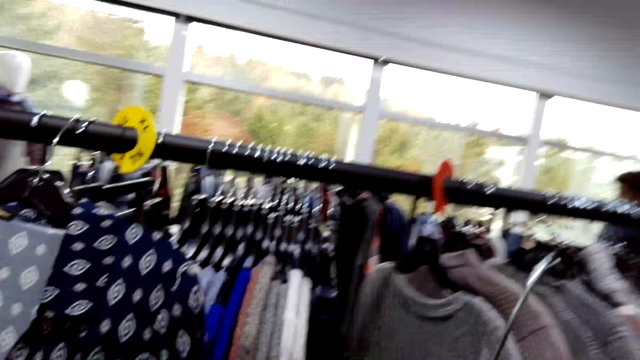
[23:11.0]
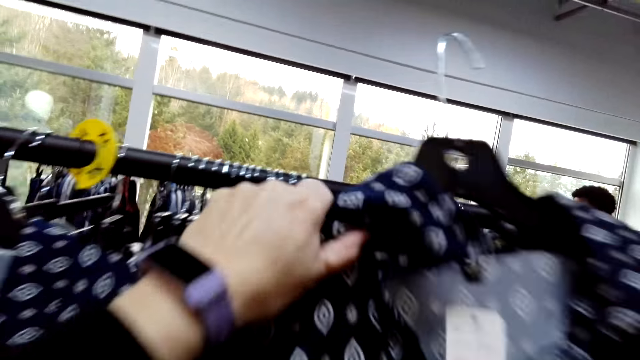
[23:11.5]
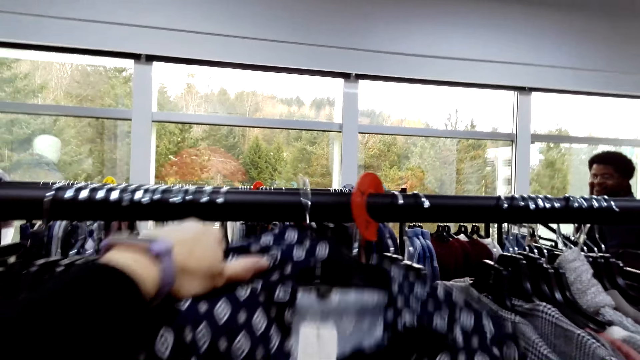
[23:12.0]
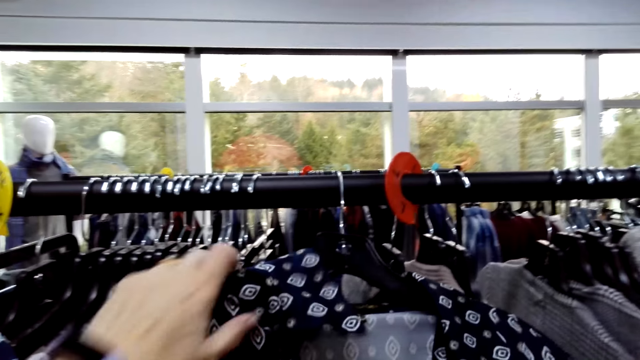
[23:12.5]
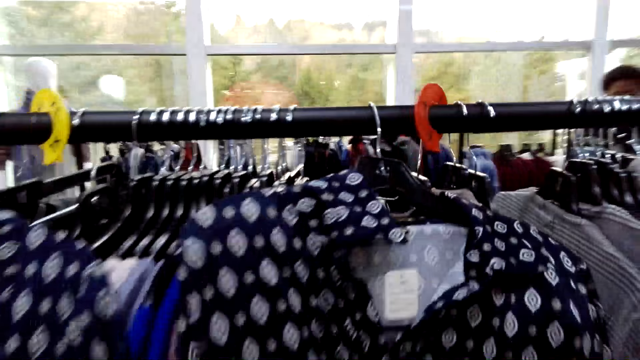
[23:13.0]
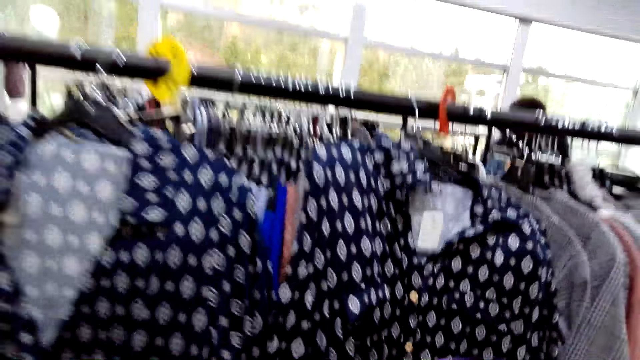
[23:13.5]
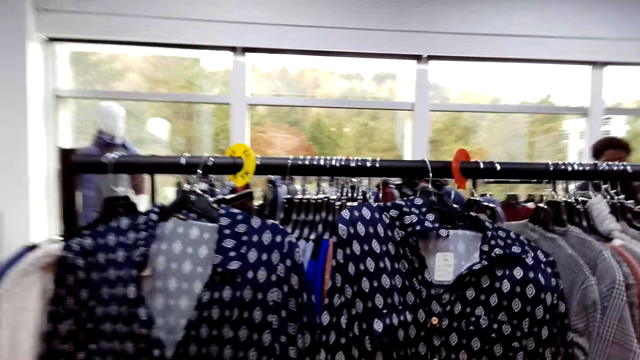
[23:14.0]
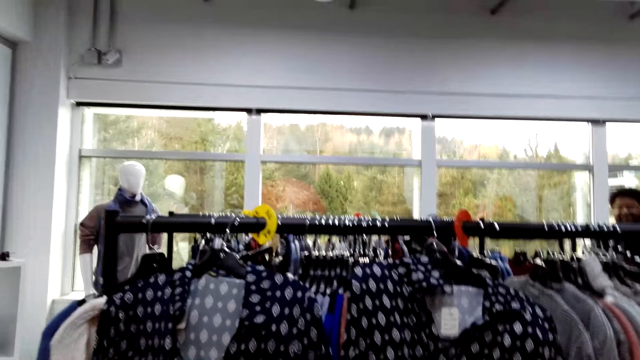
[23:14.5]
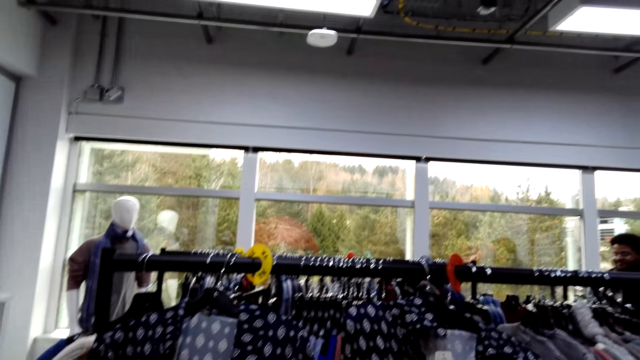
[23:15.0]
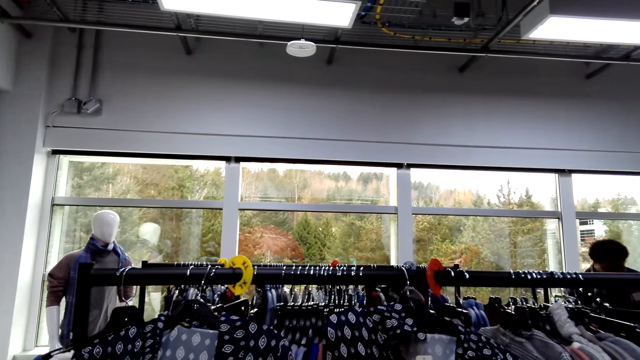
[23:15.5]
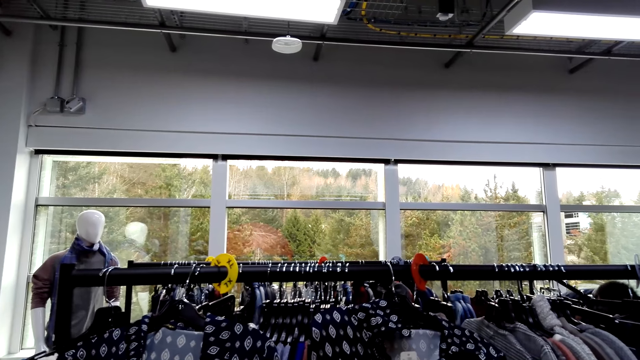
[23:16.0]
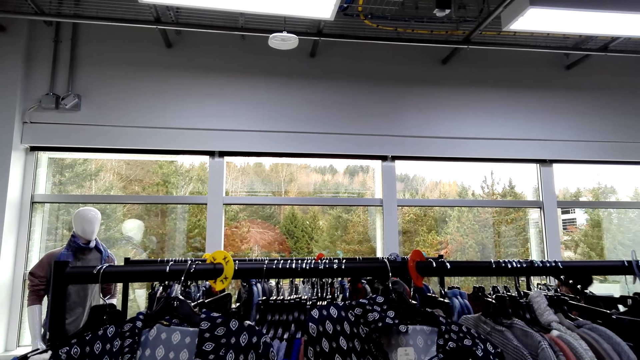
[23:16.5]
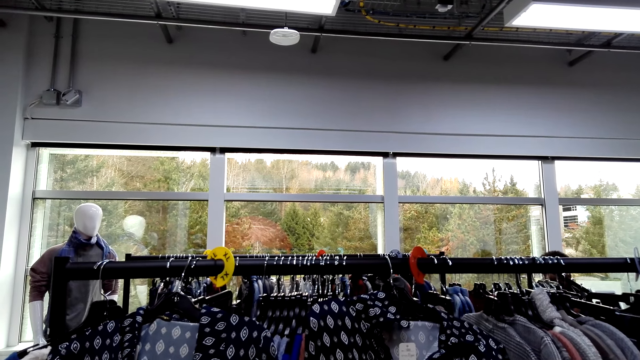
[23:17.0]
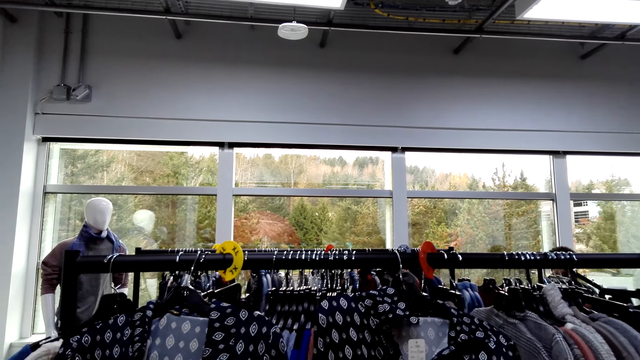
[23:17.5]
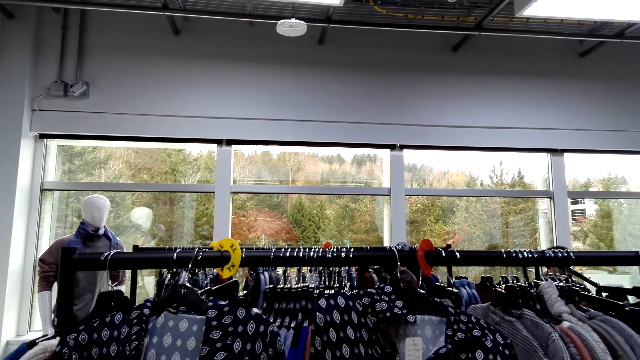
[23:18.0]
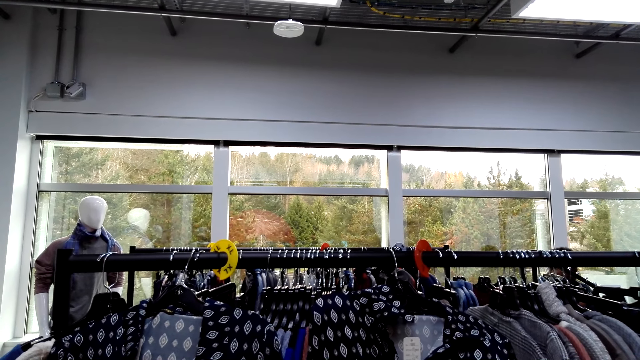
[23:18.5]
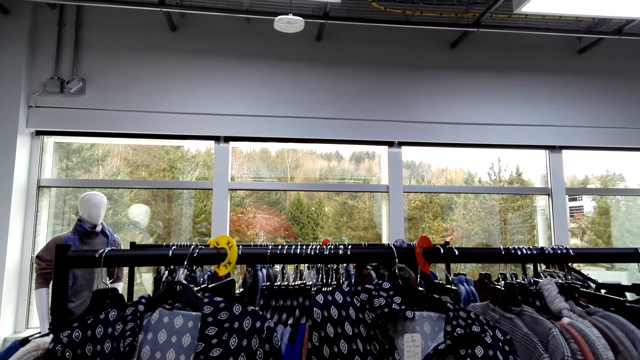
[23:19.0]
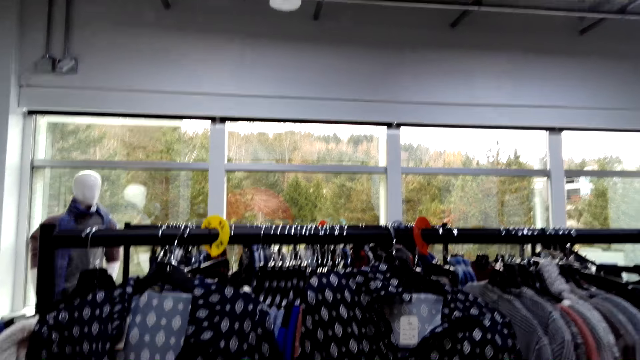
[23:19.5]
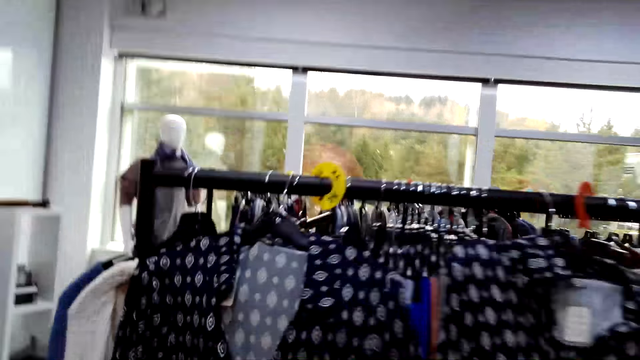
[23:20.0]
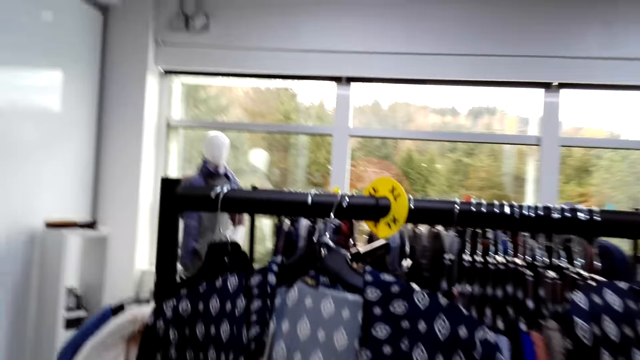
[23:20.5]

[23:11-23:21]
The camera wearer picks up a blouse. They hold a cloth. They hang the blouse on a rack. A cashier sits.

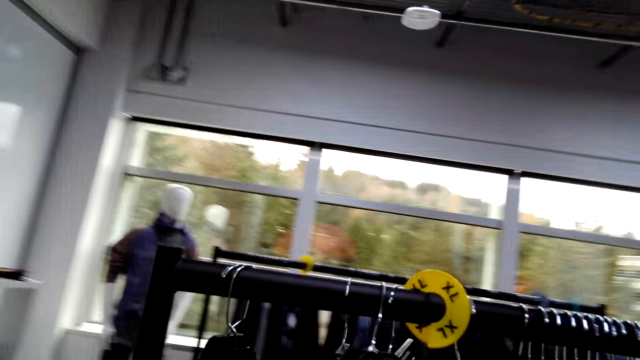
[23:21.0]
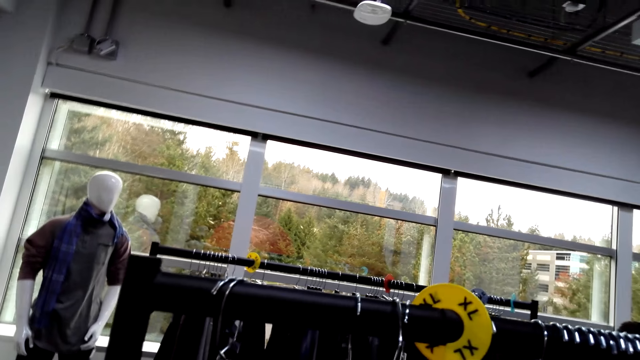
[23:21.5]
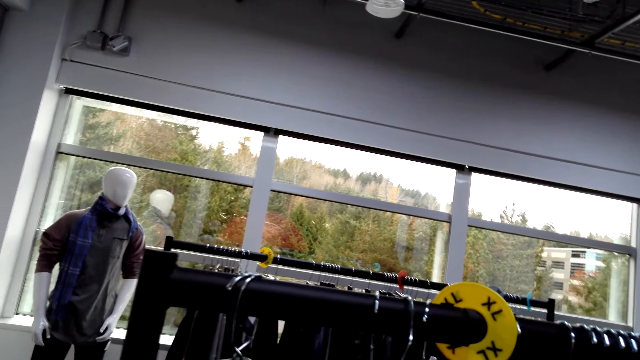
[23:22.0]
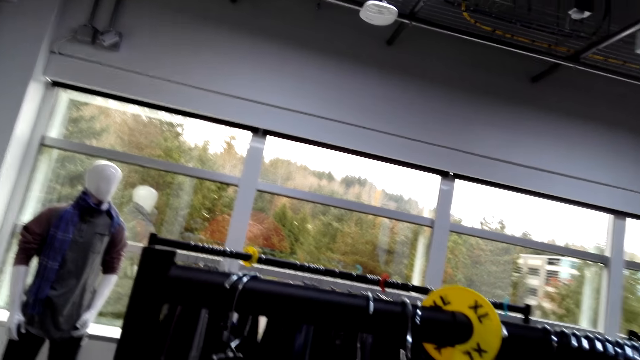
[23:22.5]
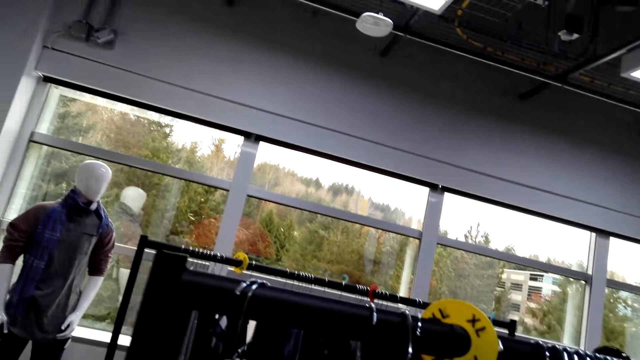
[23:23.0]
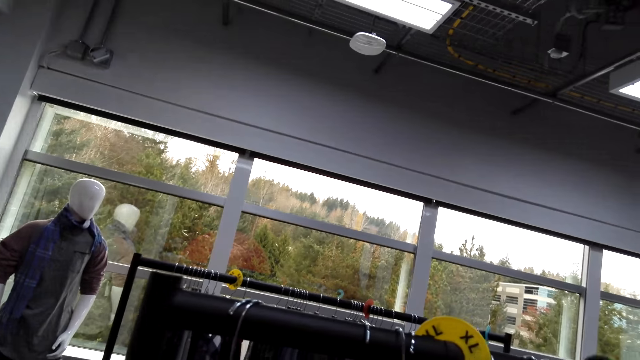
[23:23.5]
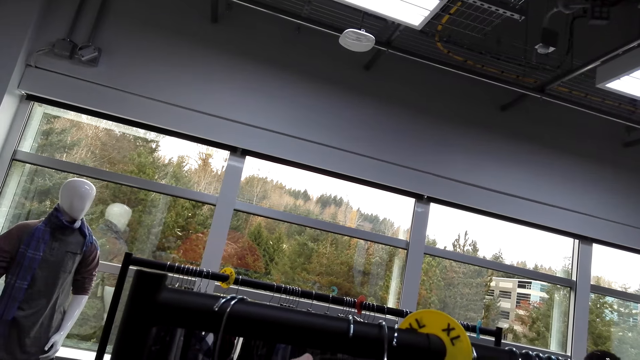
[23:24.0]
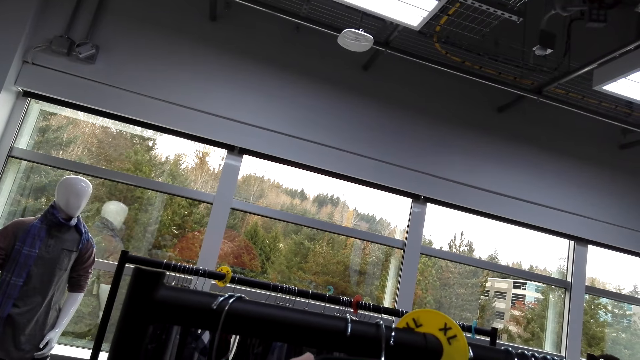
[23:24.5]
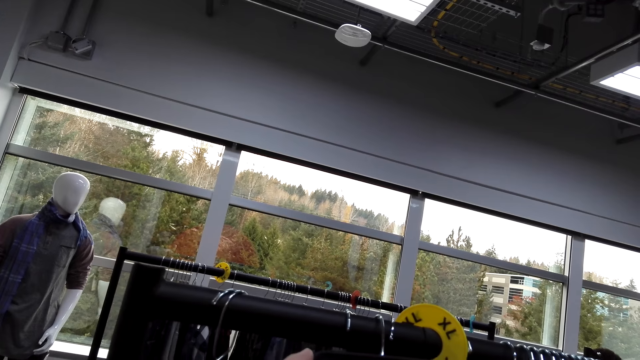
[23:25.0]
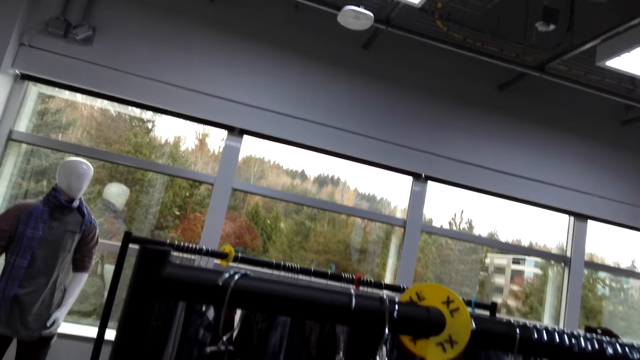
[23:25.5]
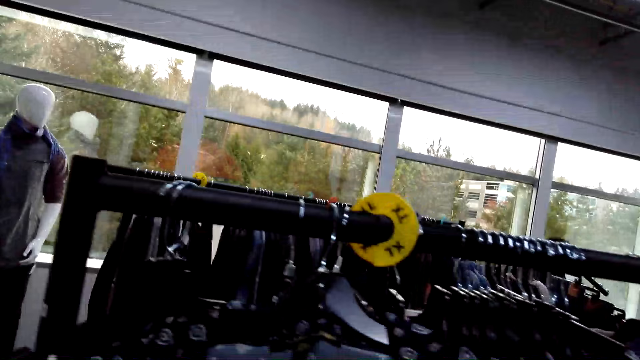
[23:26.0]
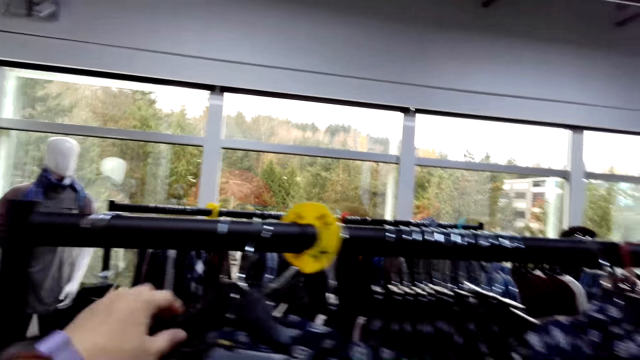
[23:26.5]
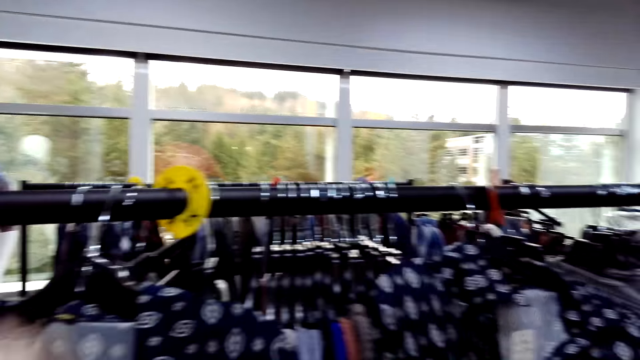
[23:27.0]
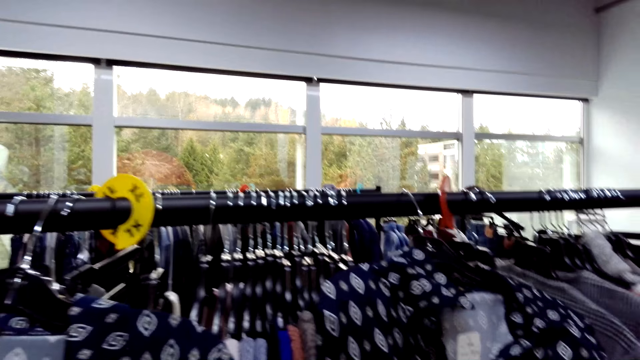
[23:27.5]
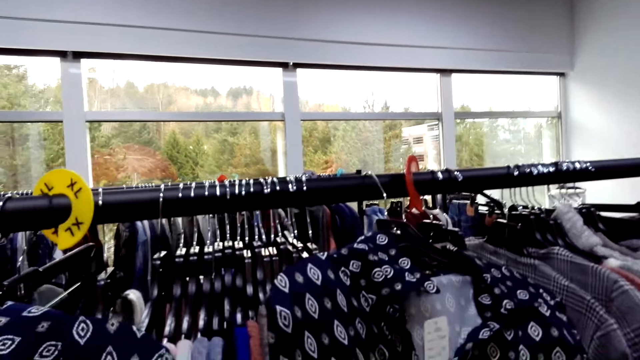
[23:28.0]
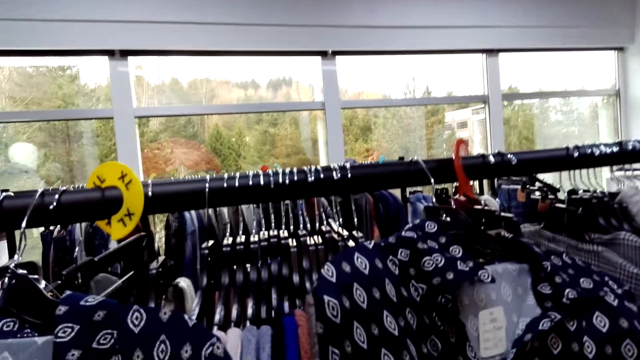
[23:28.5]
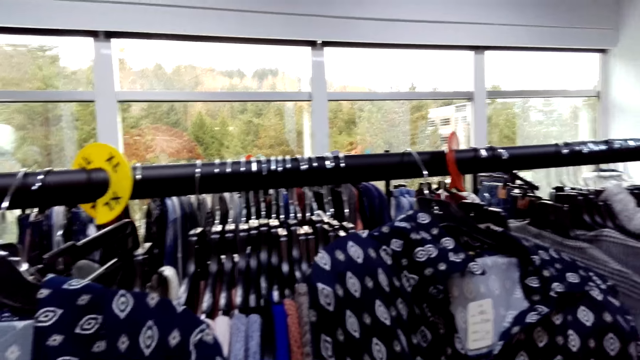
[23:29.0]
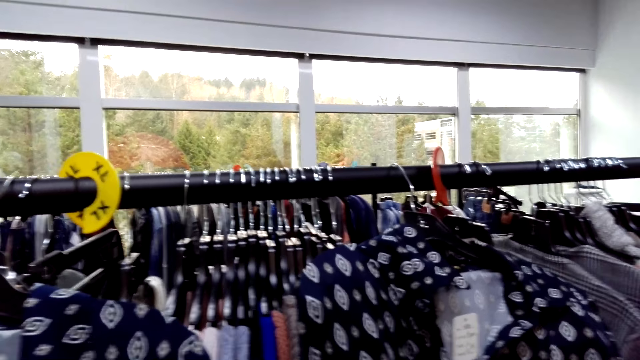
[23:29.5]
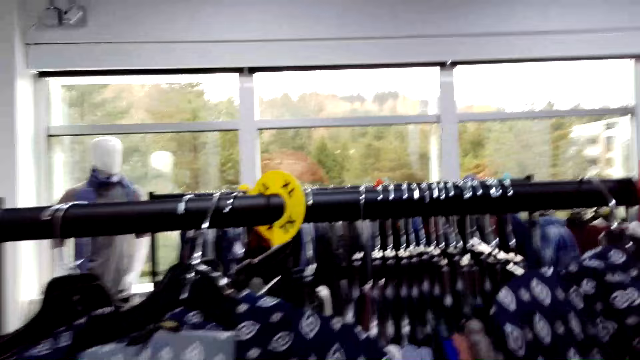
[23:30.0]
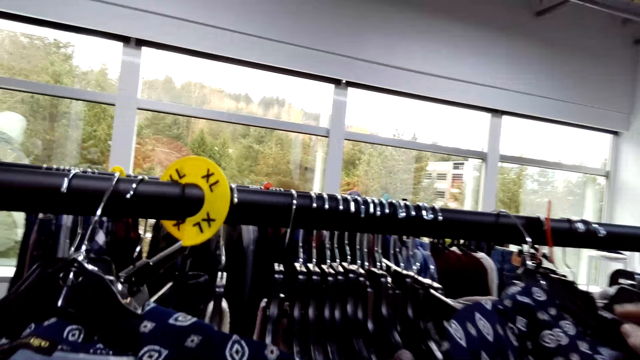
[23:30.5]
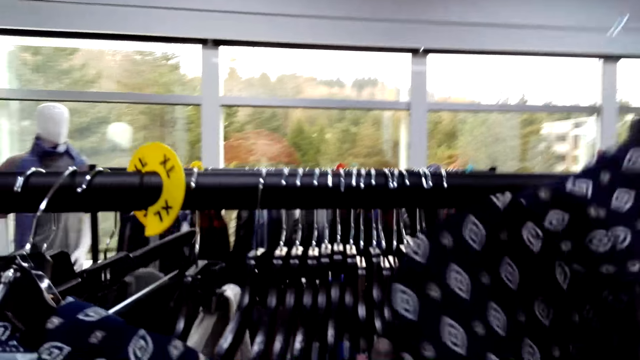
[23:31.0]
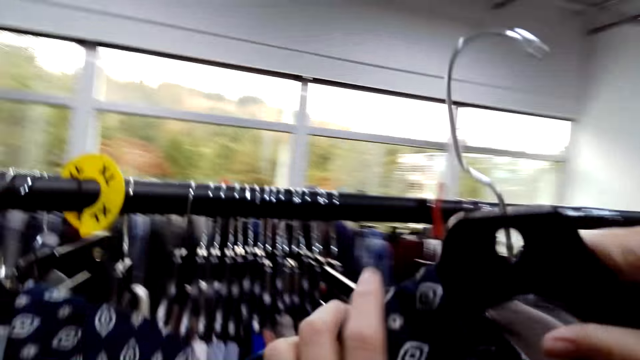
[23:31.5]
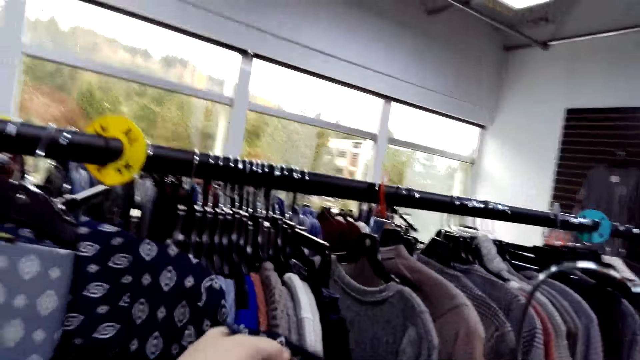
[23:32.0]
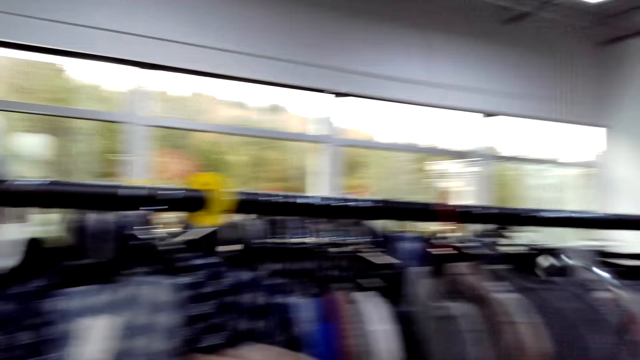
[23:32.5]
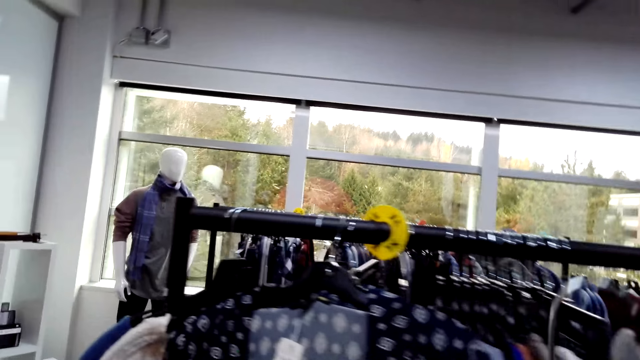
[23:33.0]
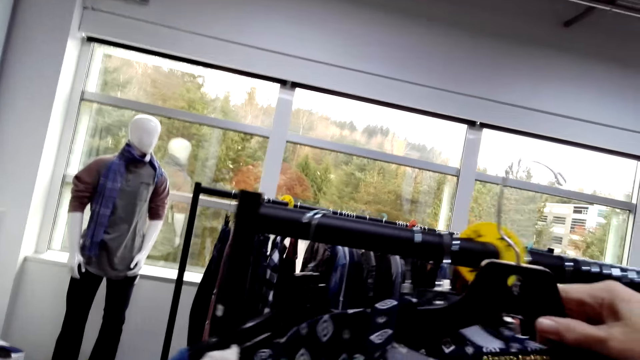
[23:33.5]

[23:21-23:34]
The camera wearer touches a tag. They touch a hanger. They pick up a cloth. They pick up a blouse. They hold the cloth.
